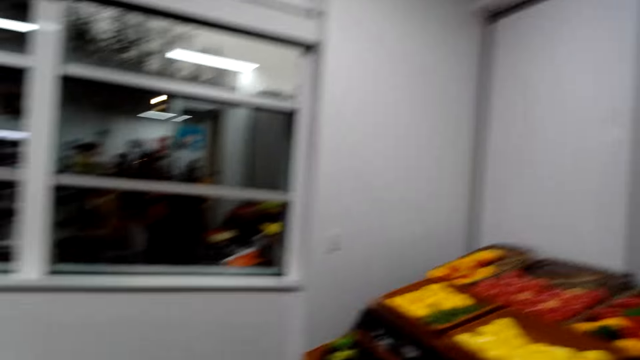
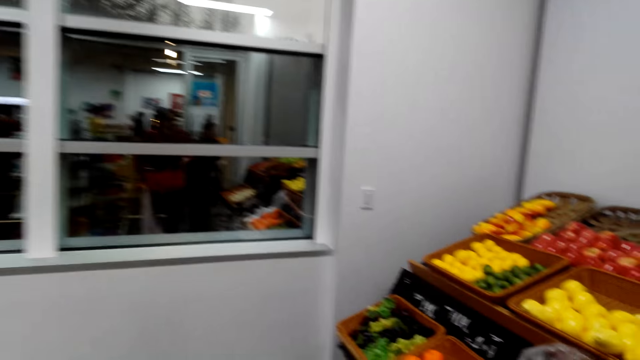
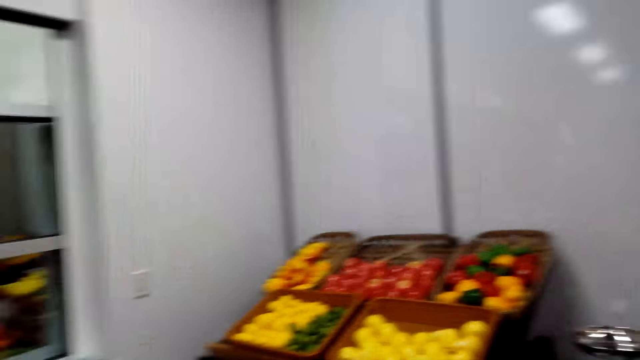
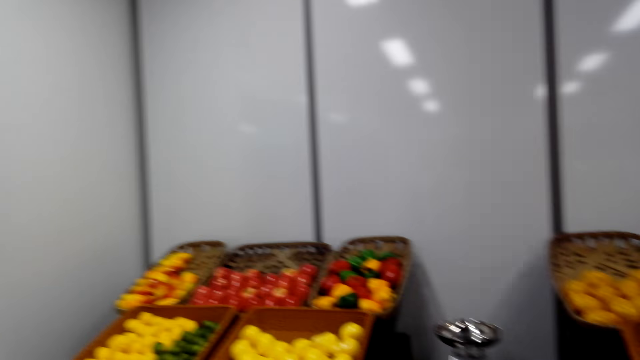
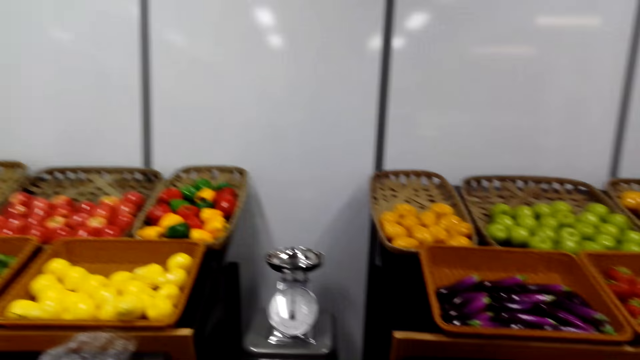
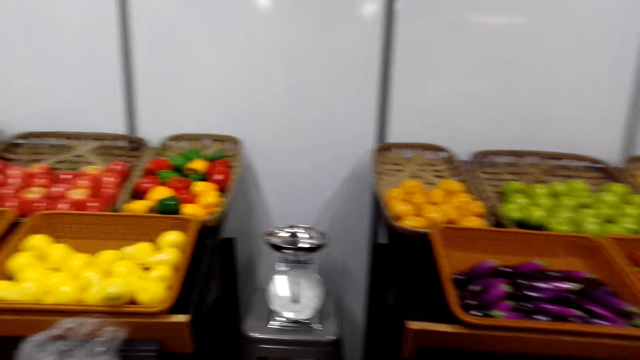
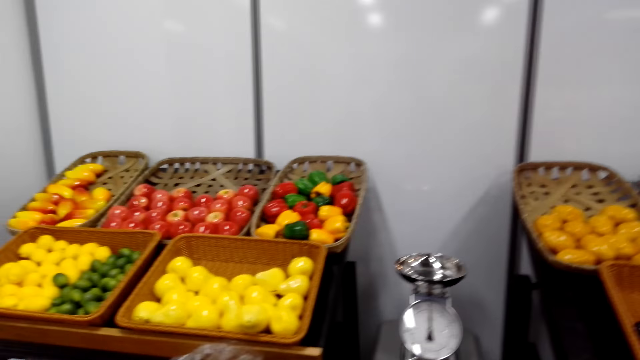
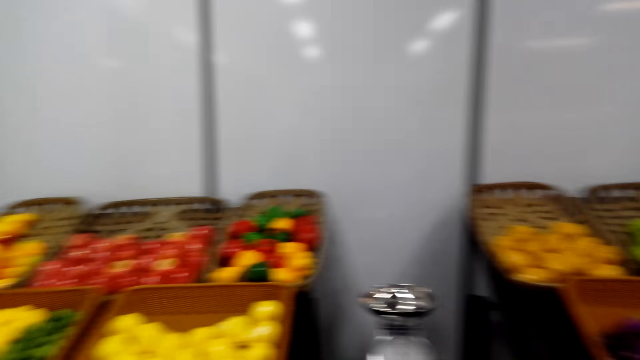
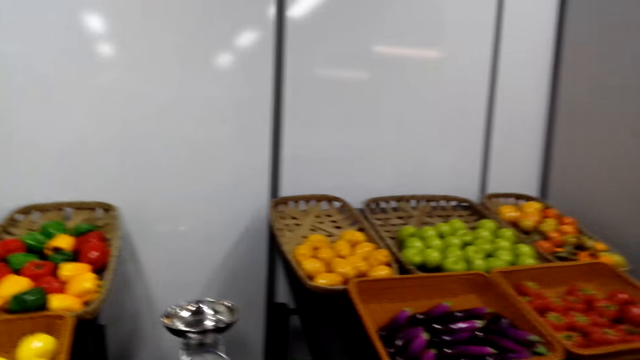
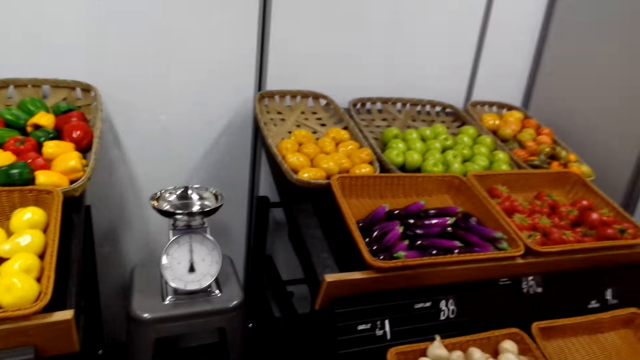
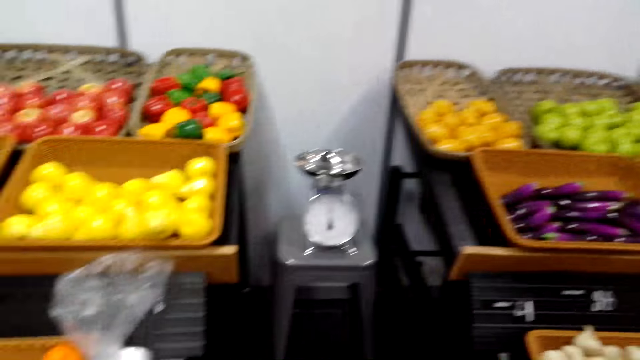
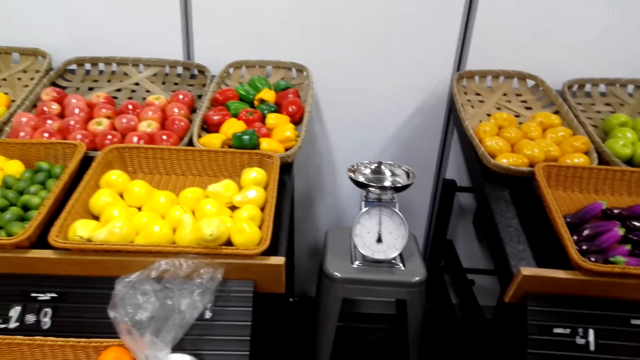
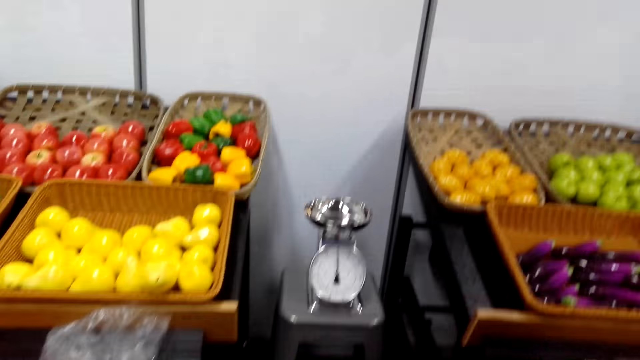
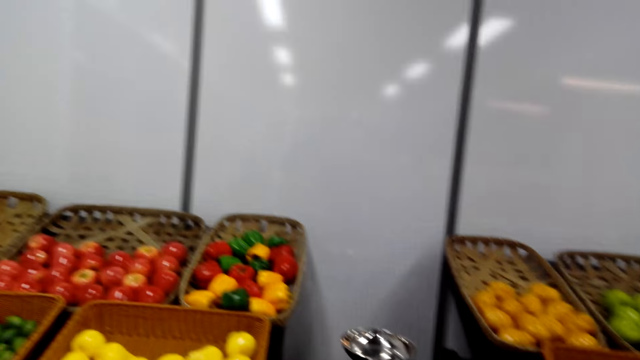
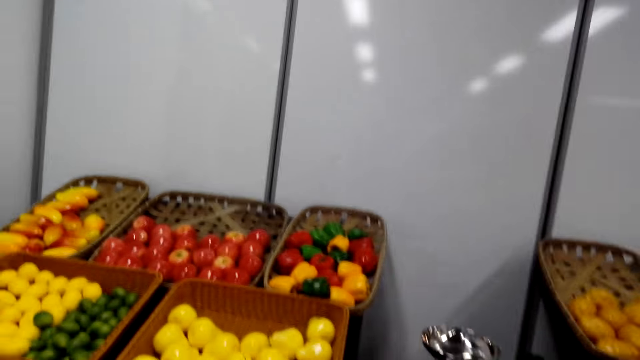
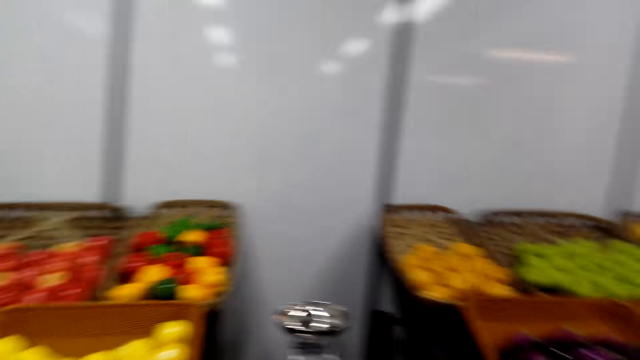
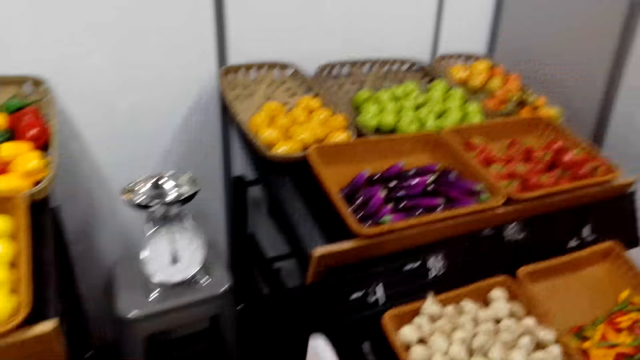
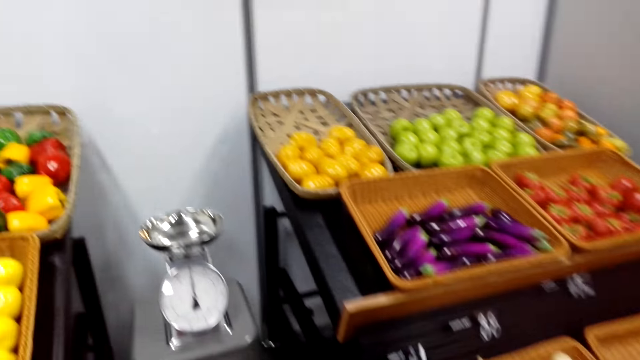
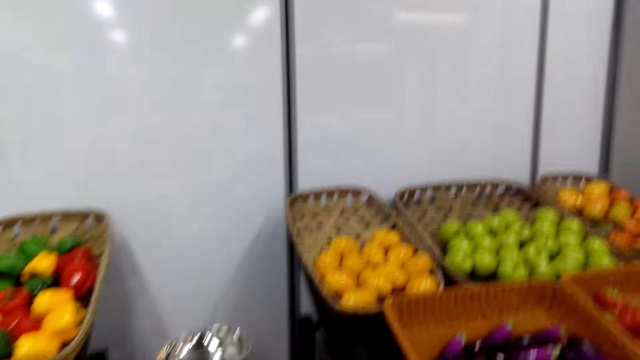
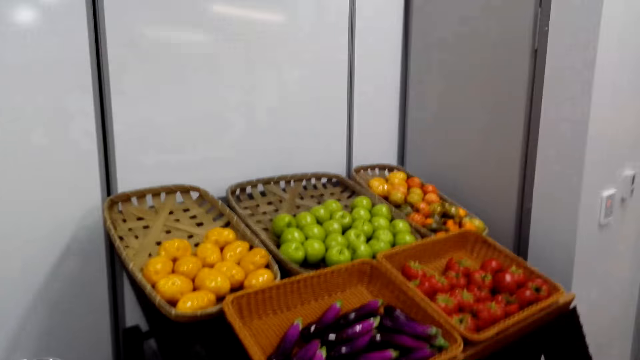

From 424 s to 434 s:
The camera wearer looks at a fruit and vegetable shelf with a woman. They talk with the woman.

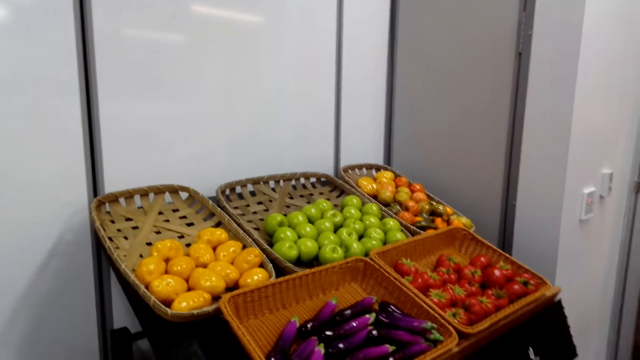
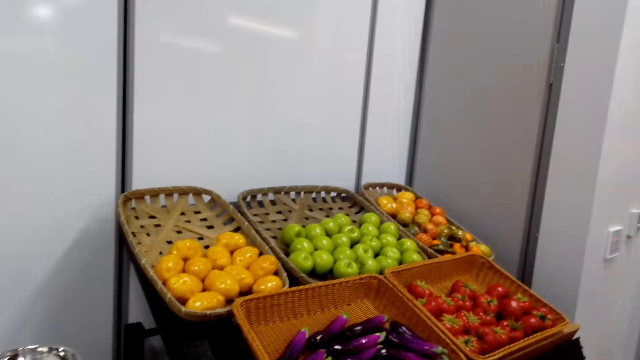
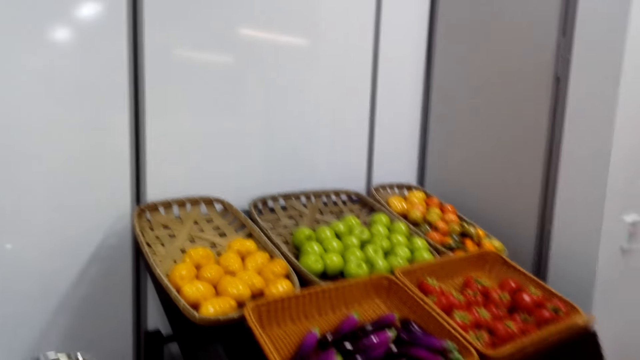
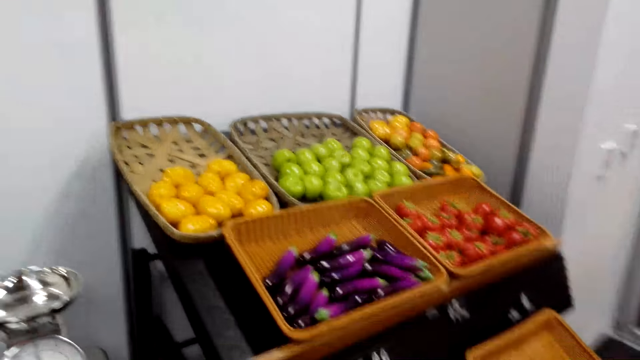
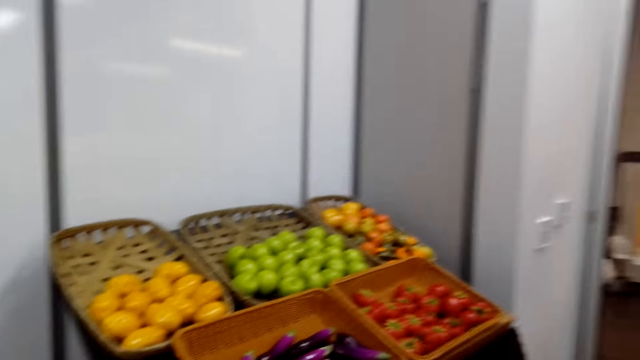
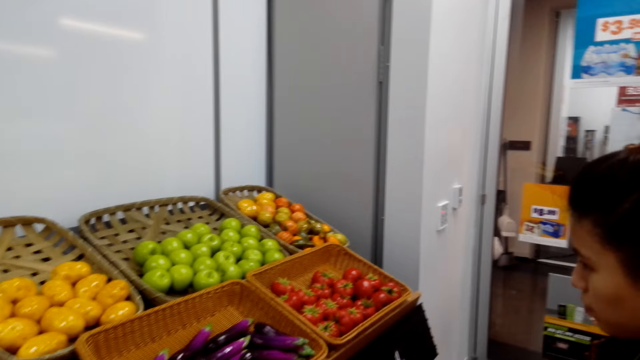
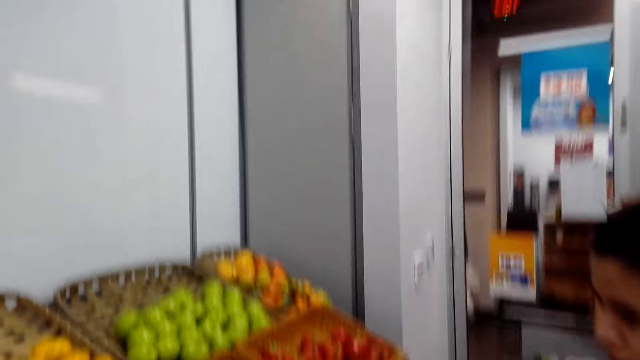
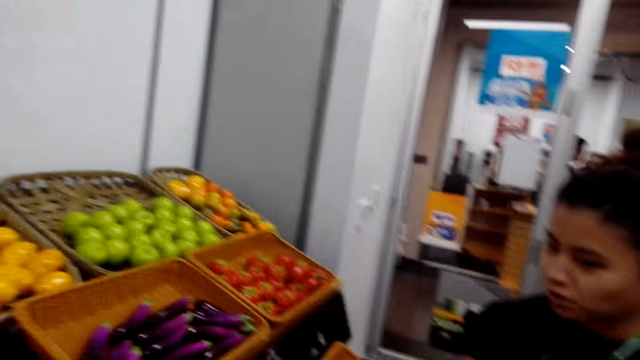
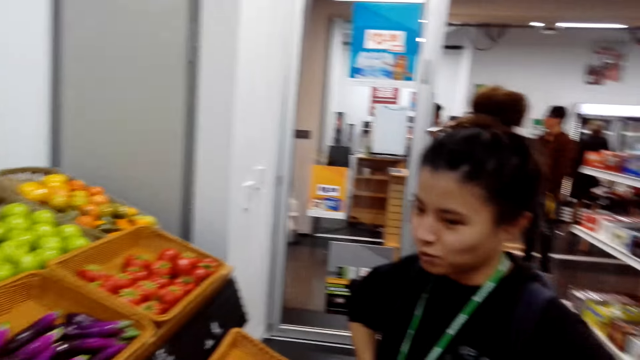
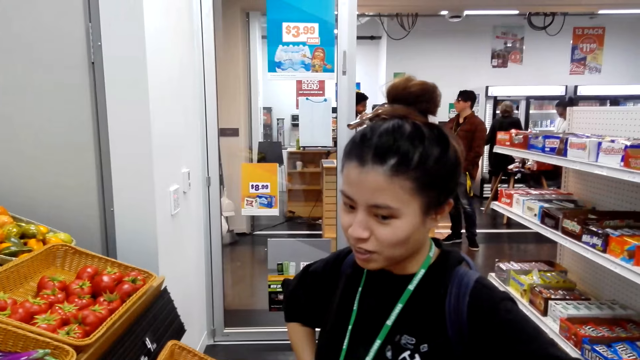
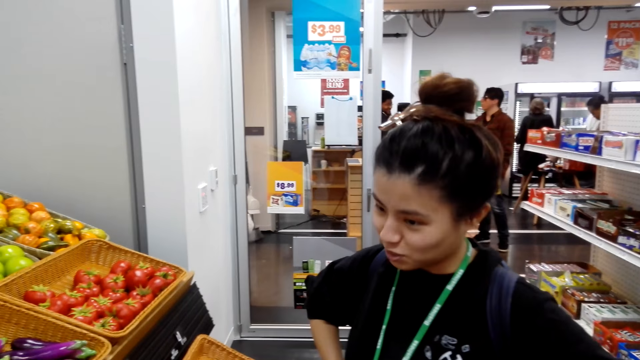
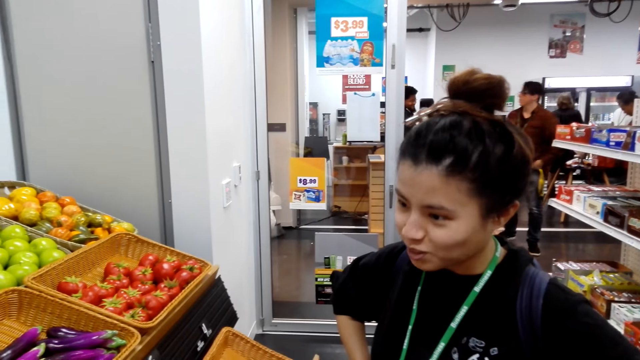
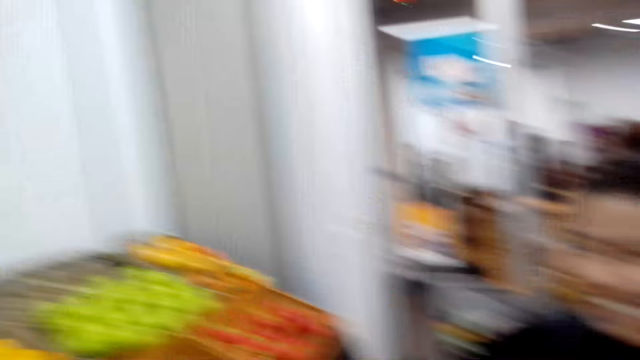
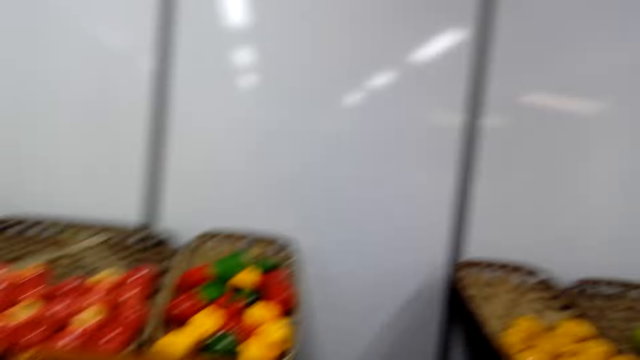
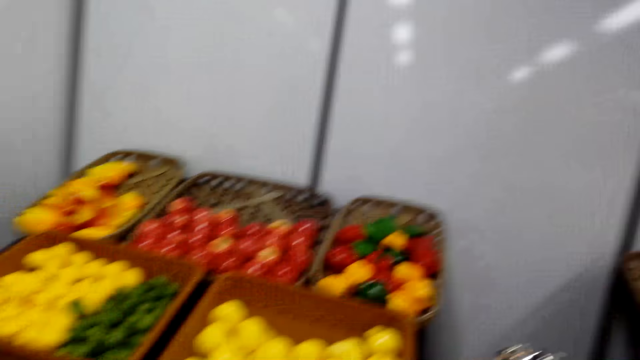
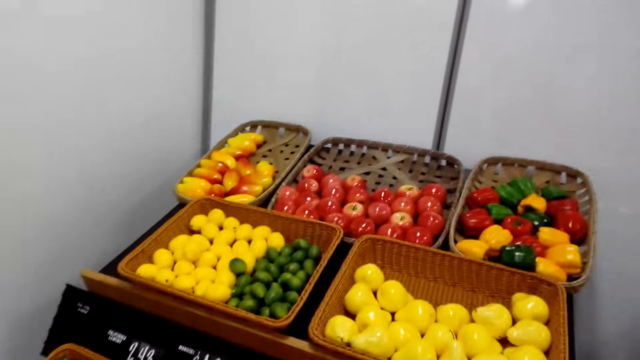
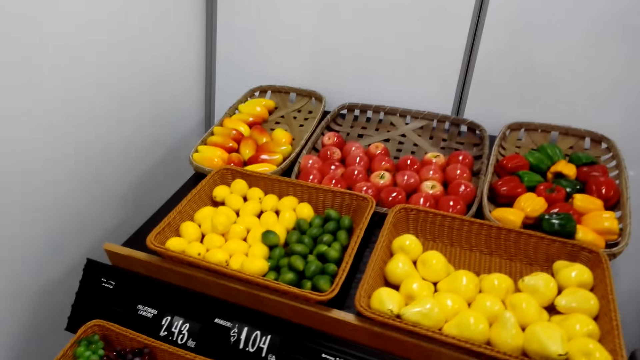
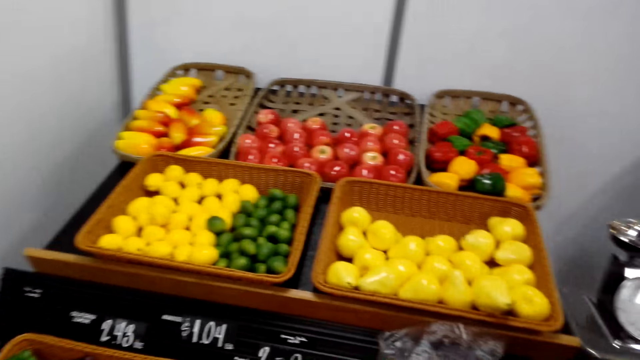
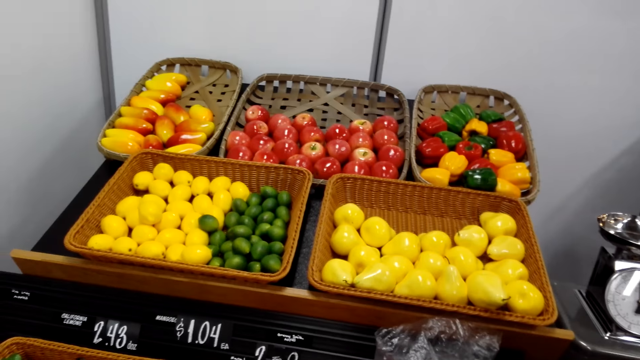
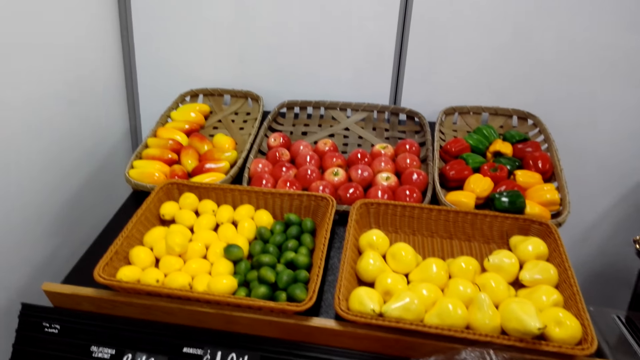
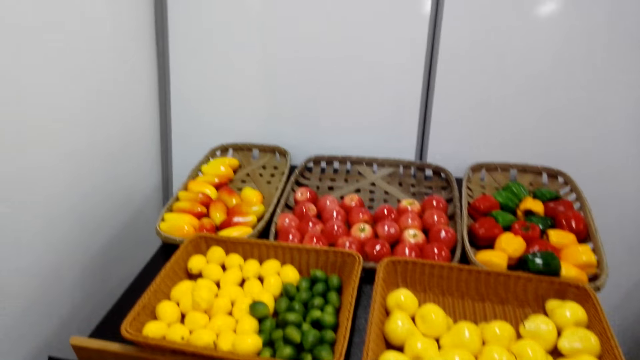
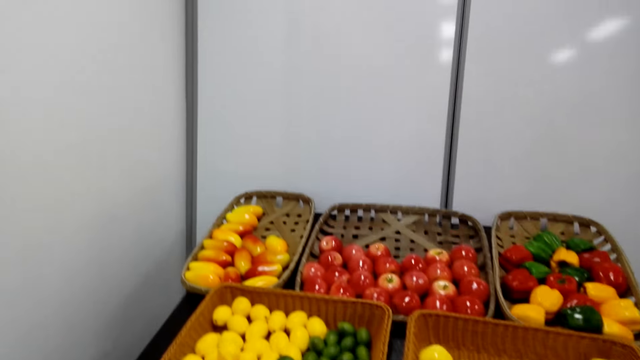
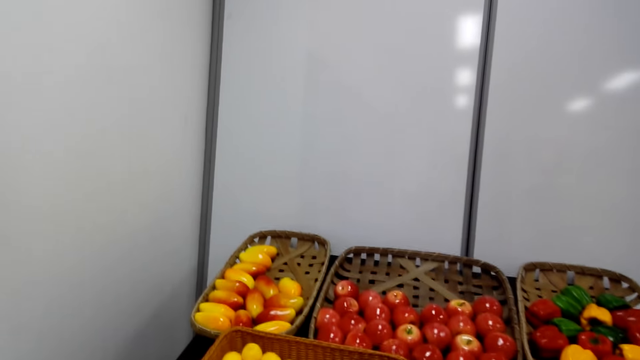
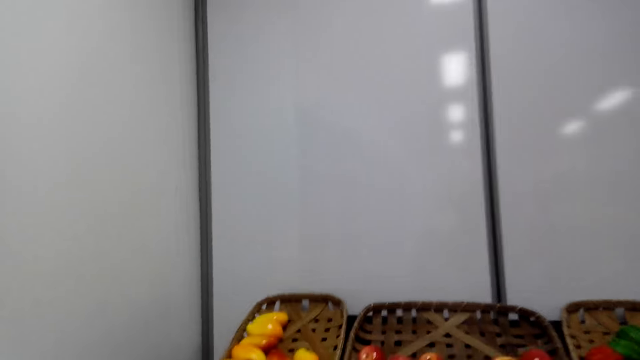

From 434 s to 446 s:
A lady stands in the store.
